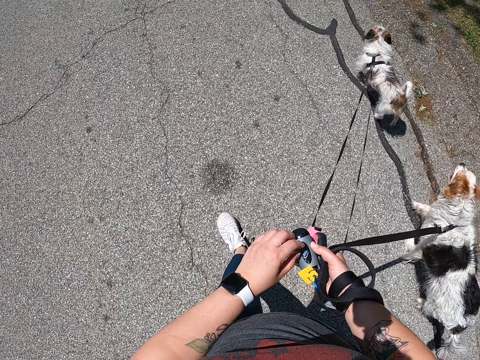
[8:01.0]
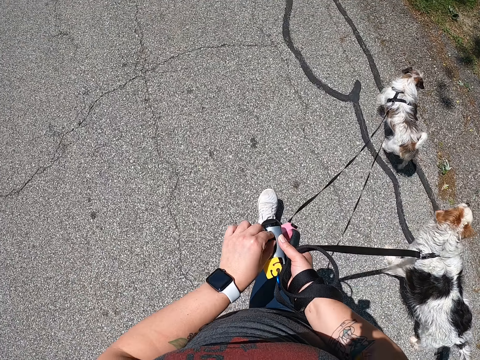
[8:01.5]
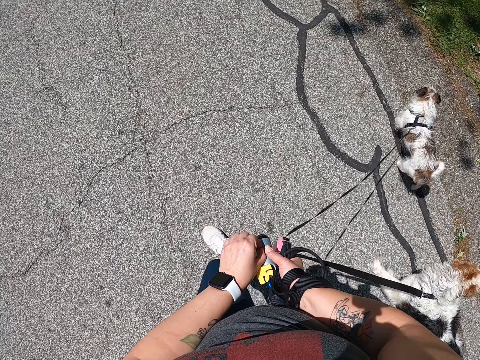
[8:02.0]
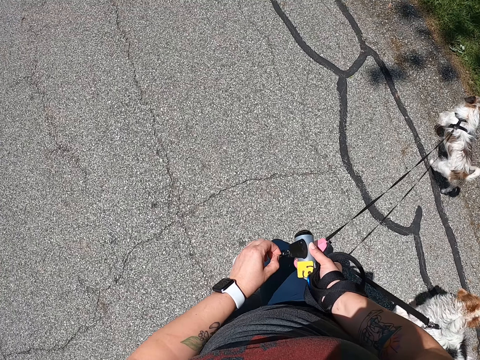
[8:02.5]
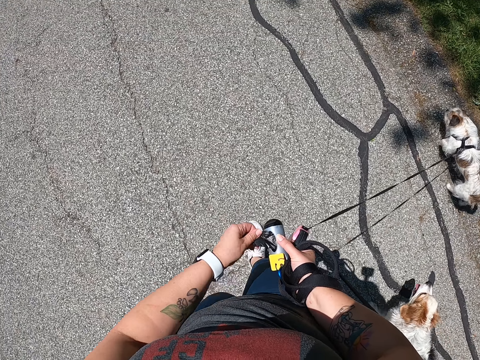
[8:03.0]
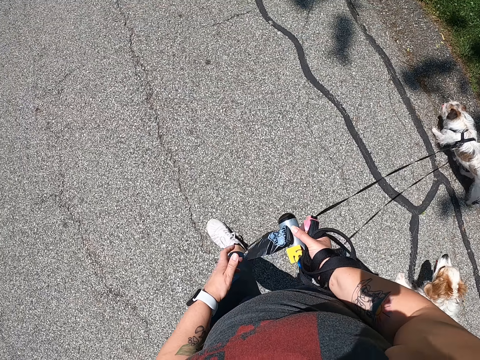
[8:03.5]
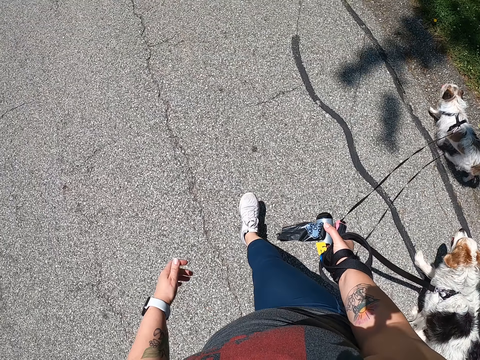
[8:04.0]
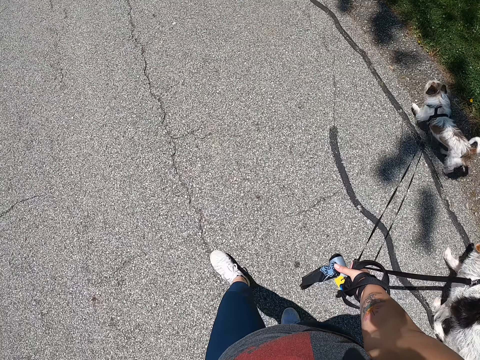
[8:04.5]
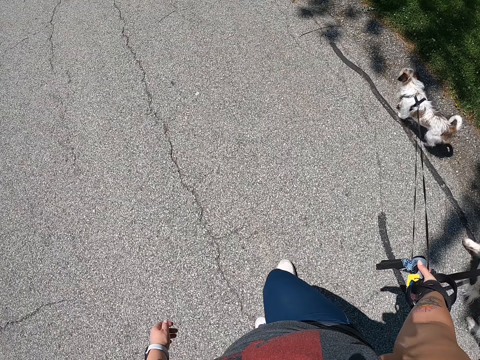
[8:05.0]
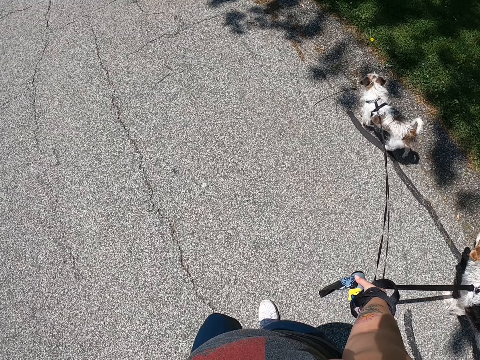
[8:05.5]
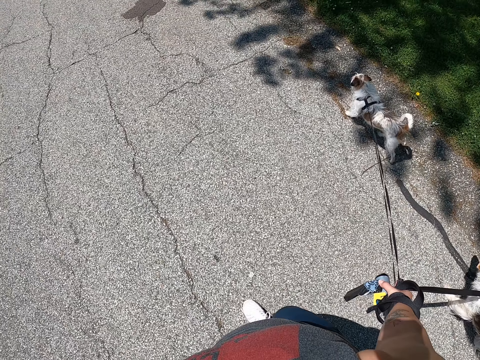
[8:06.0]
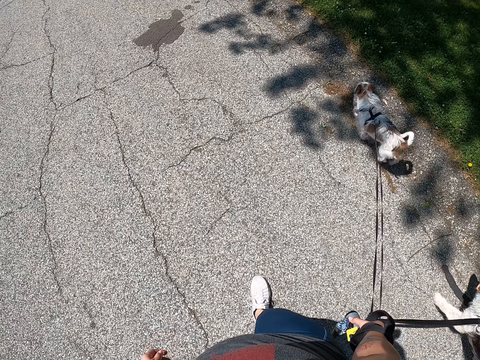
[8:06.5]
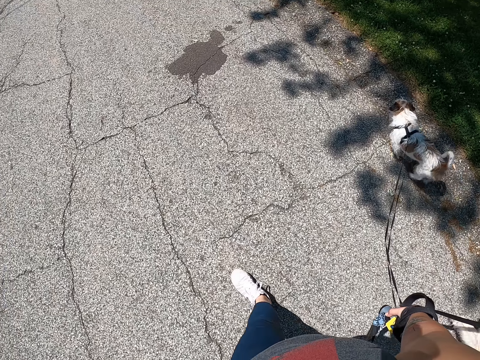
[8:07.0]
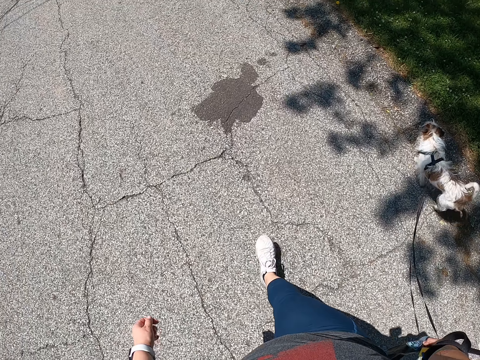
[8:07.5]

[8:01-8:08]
The camera wearer pulls a paper from the rope handle. She adjusts the dog leash on her right hand with her left hand.

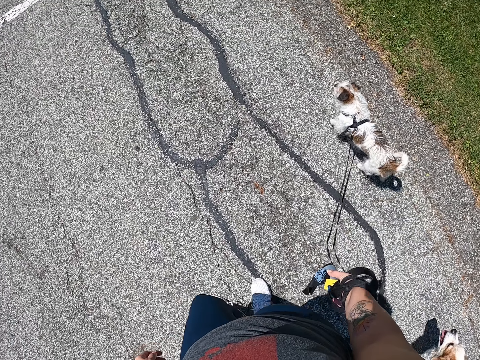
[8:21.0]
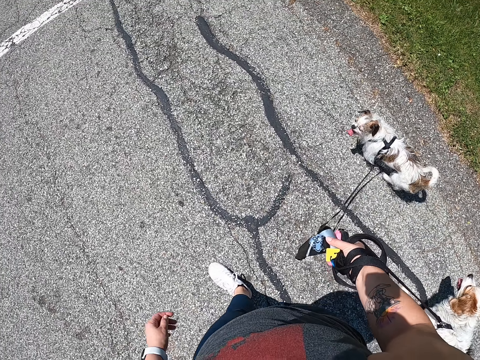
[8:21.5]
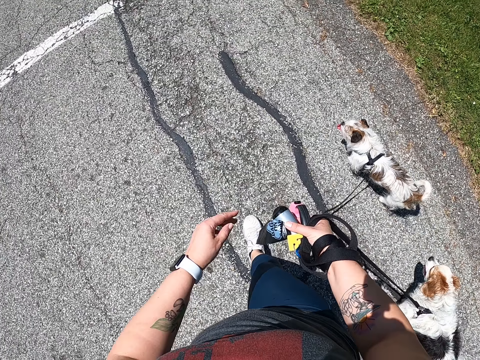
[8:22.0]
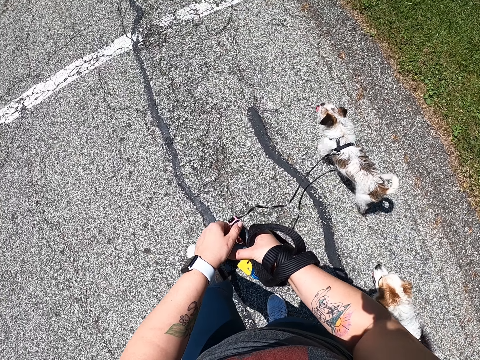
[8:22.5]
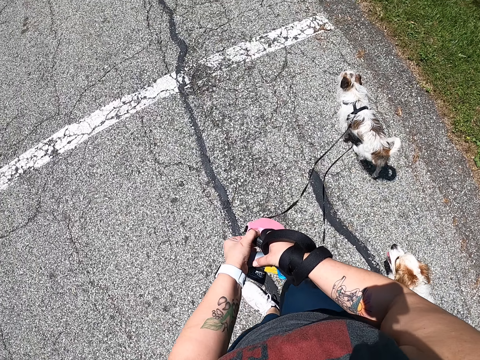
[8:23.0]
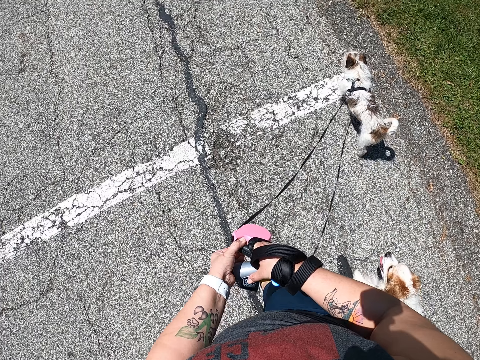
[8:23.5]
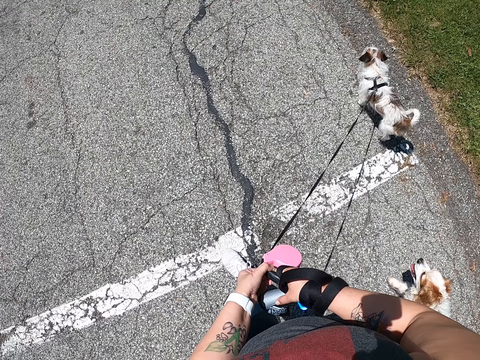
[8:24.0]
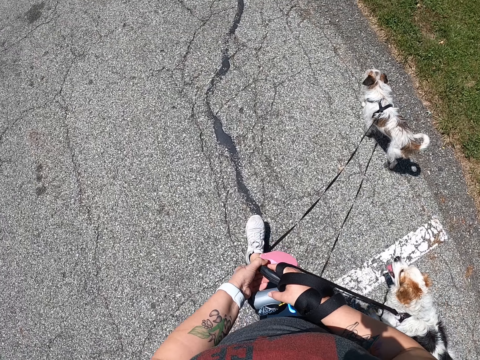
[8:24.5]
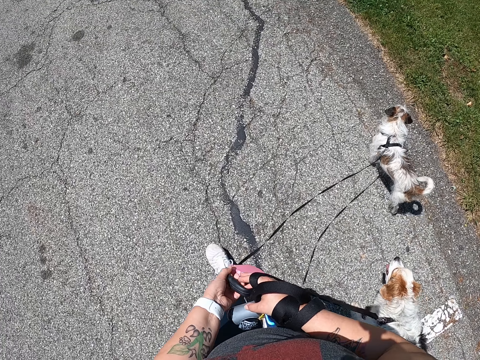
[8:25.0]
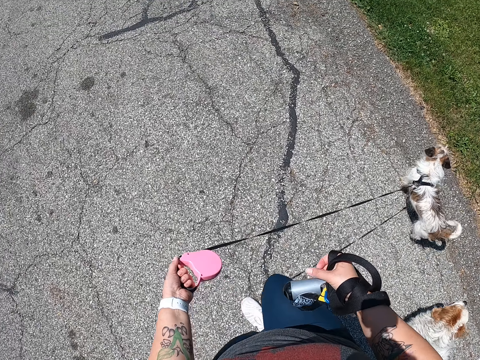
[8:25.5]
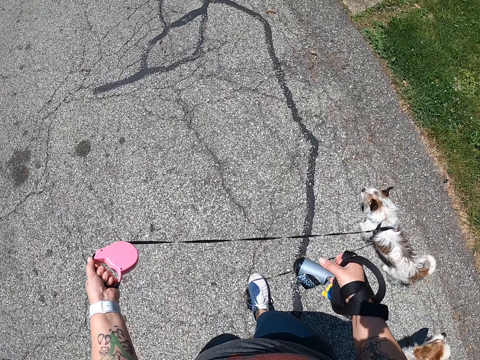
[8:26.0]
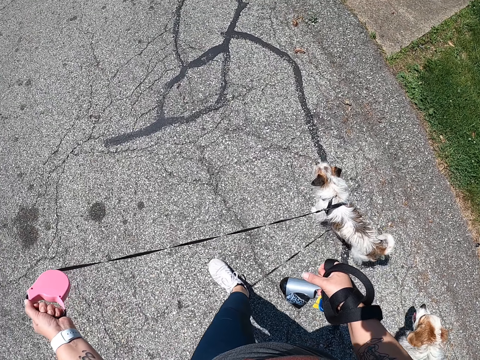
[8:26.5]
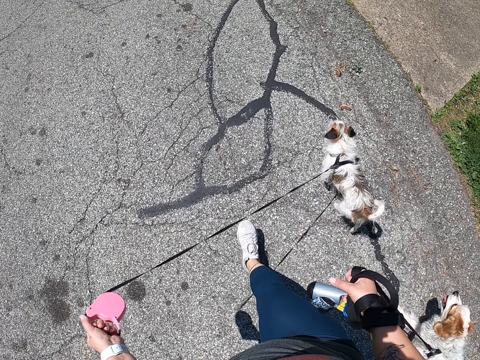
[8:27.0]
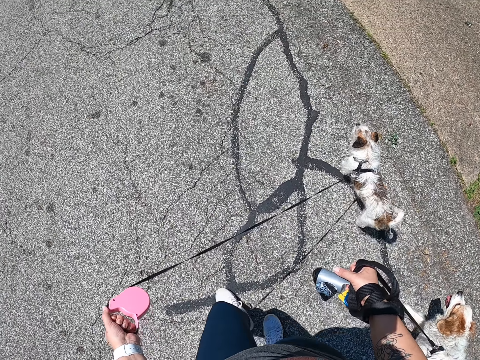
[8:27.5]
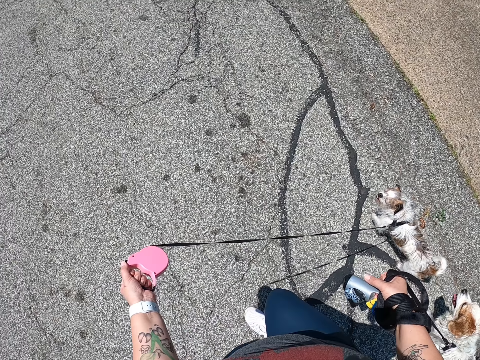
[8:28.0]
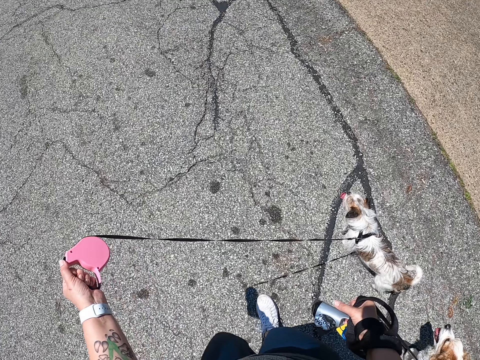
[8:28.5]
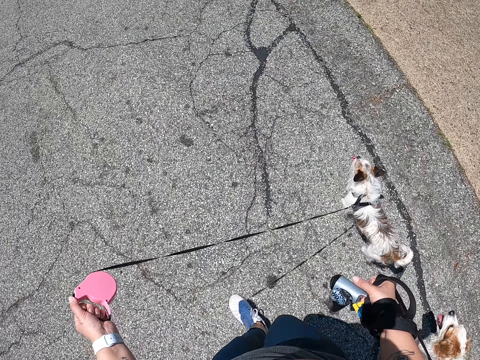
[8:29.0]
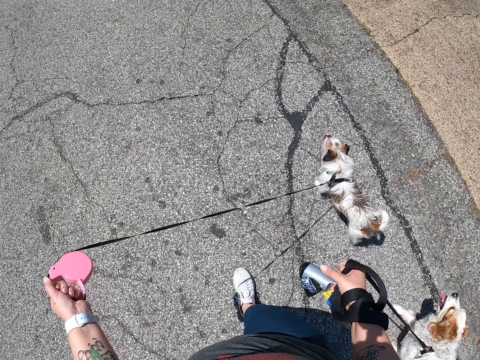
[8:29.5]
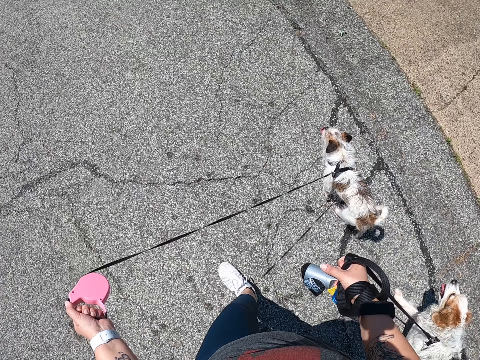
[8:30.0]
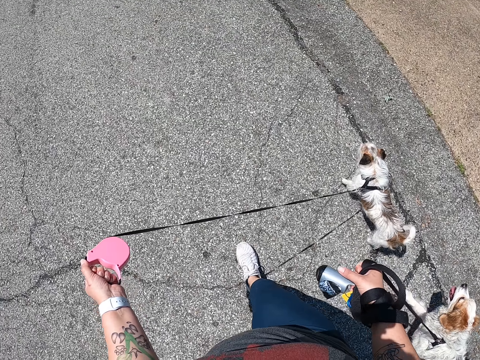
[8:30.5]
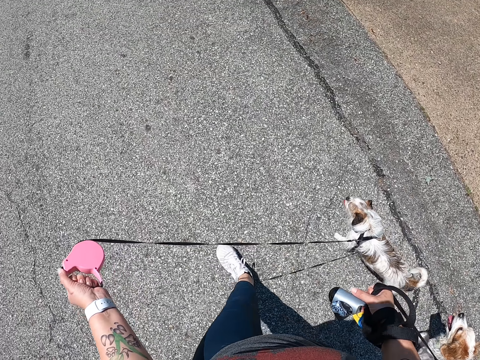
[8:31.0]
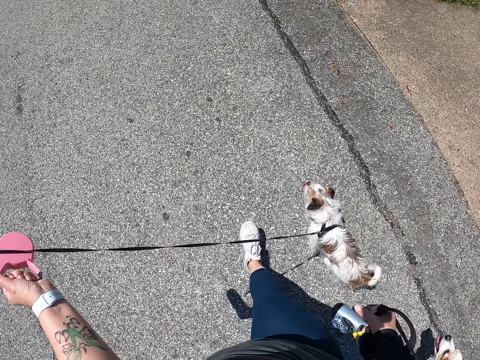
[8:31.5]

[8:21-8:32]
The camera wearer splits the dog leash with her left hand. She holds the rope with her left hand.

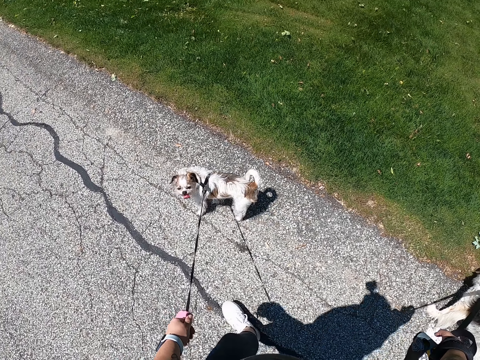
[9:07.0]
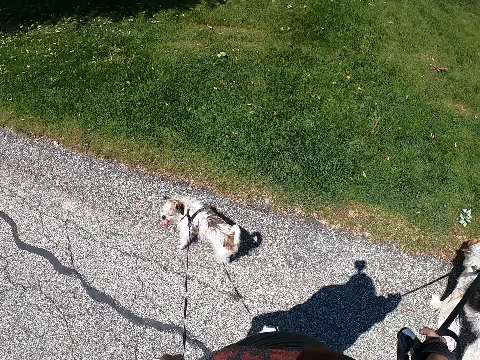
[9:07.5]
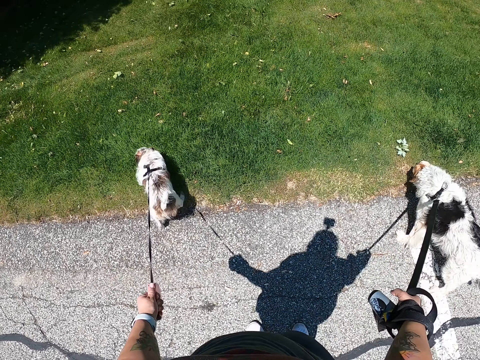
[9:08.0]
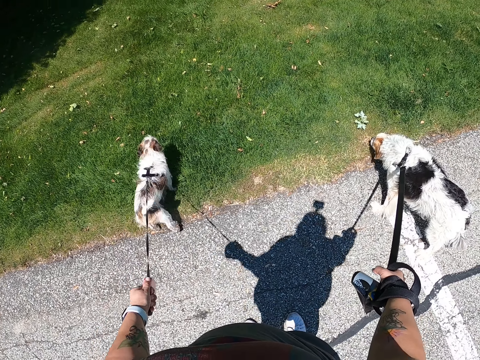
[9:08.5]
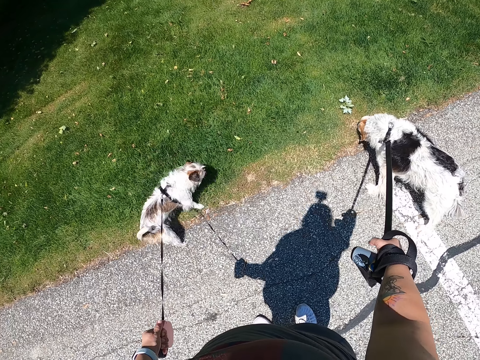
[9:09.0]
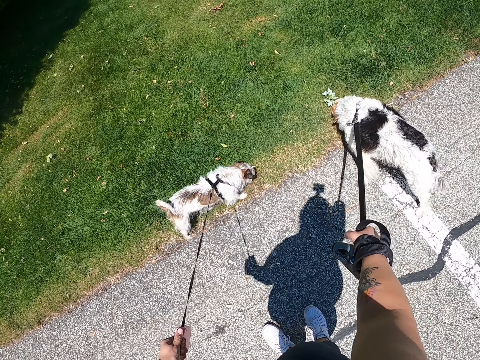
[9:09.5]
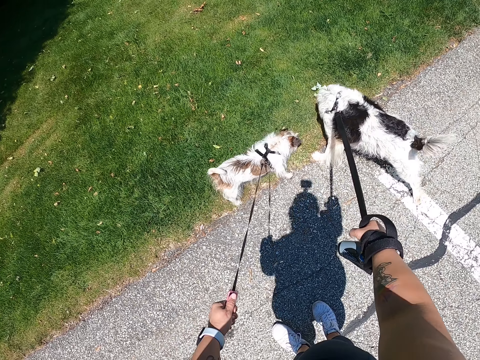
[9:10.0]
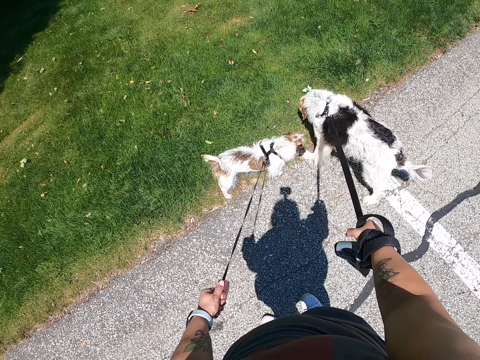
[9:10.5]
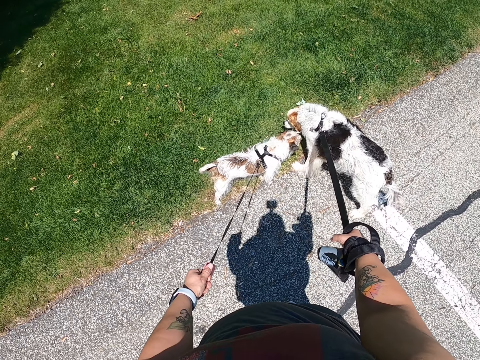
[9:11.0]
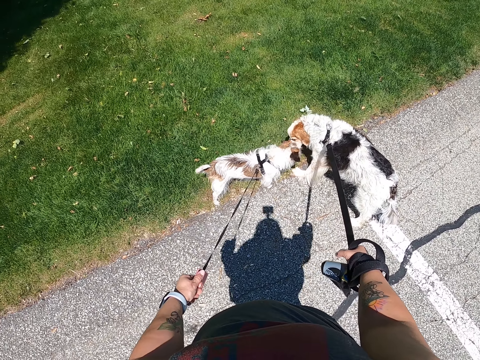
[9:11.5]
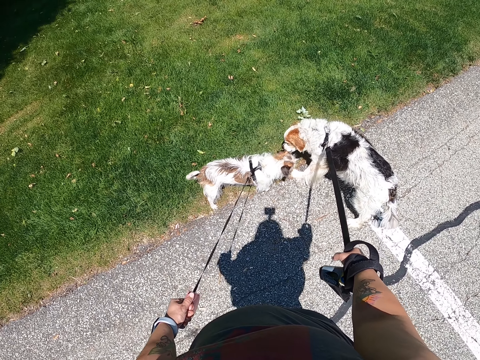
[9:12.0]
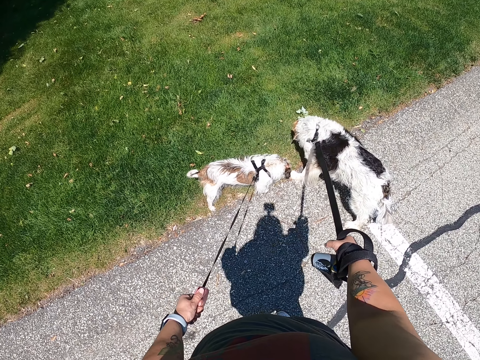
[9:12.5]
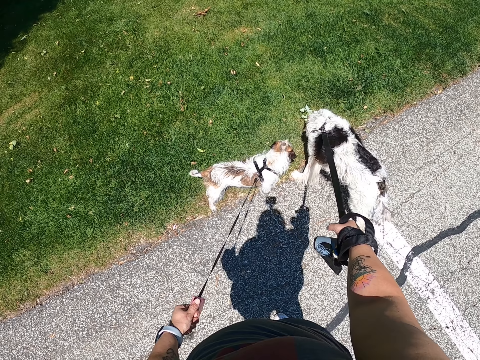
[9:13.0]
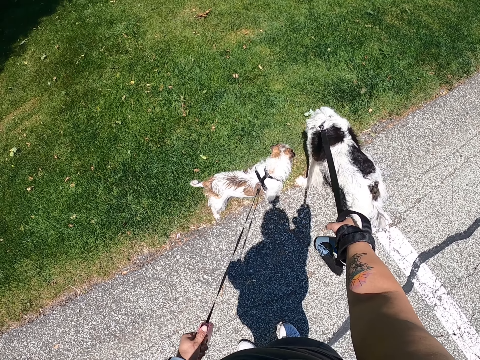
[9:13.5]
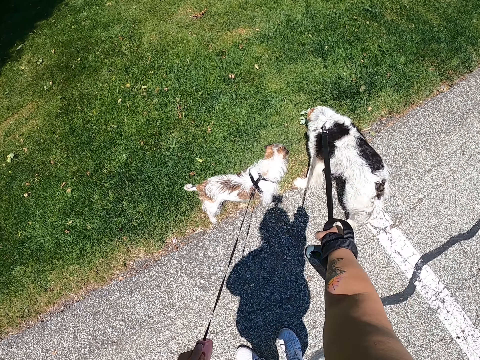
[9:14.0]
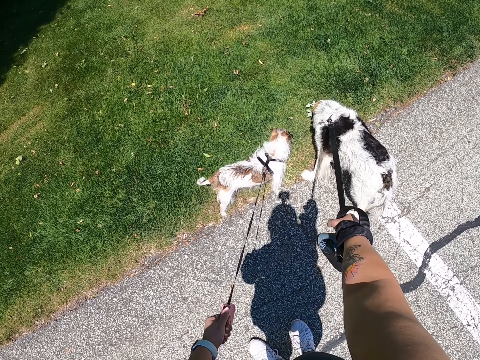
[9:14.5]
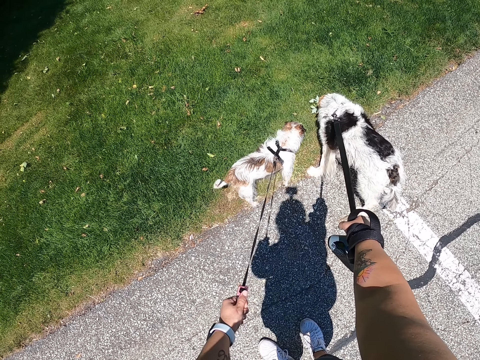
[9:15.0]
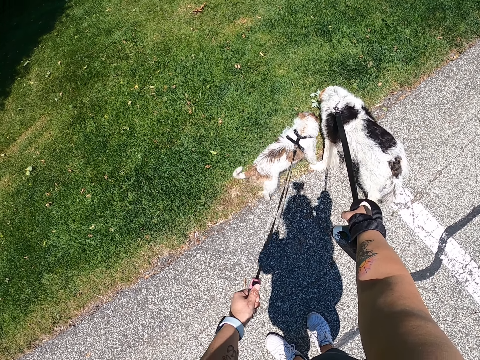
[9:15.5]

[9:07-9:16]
The camera wearer stands by a lawn beside the road. They pull the dogs.
